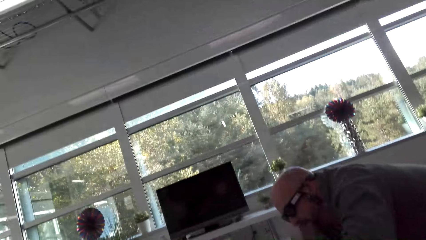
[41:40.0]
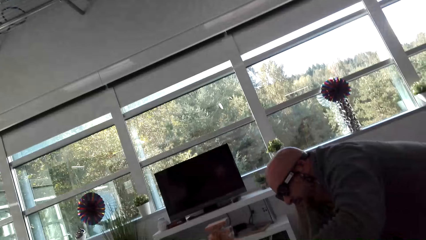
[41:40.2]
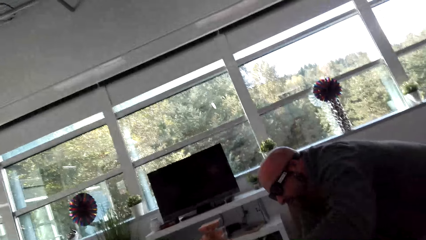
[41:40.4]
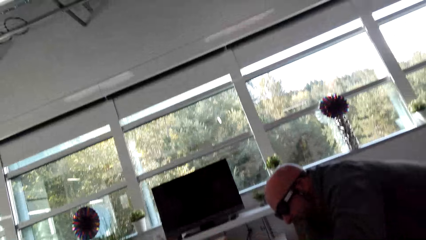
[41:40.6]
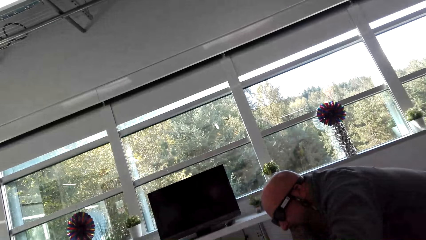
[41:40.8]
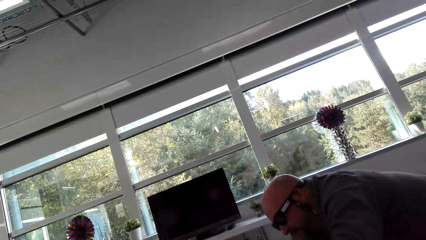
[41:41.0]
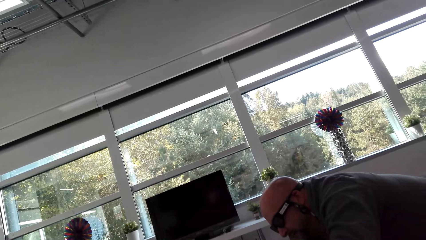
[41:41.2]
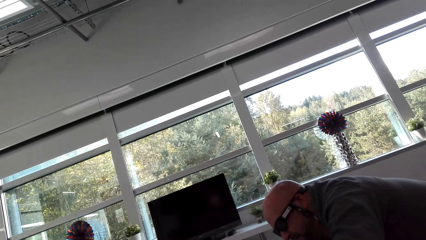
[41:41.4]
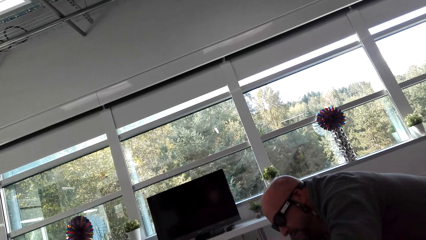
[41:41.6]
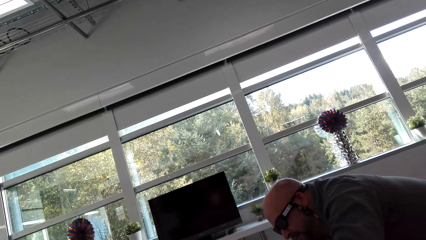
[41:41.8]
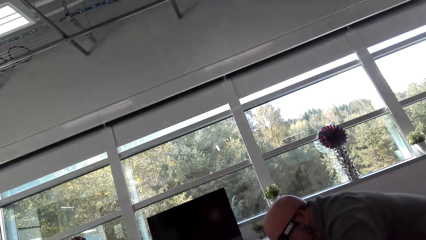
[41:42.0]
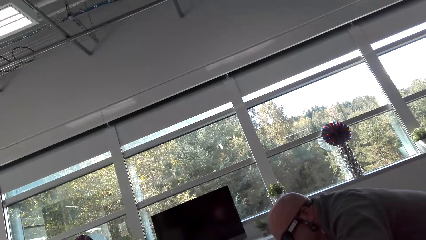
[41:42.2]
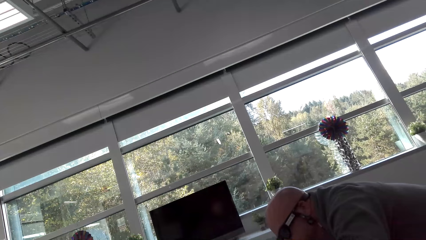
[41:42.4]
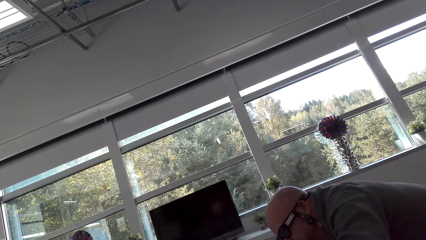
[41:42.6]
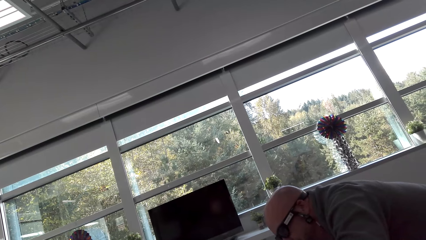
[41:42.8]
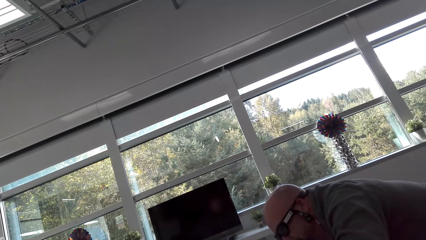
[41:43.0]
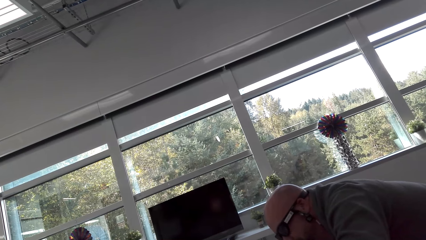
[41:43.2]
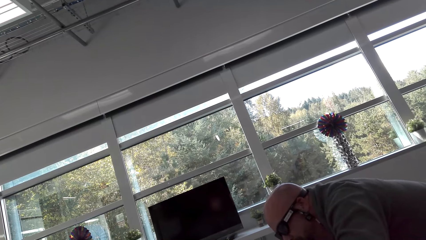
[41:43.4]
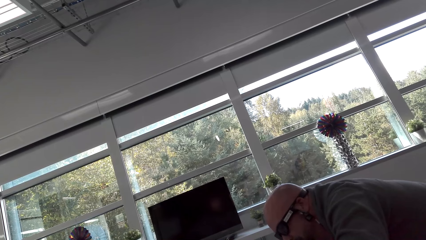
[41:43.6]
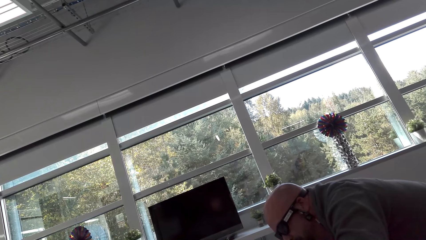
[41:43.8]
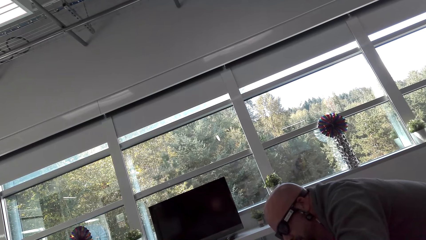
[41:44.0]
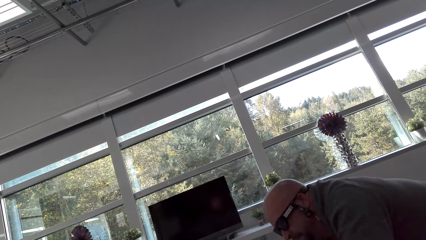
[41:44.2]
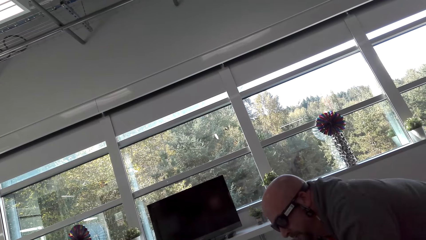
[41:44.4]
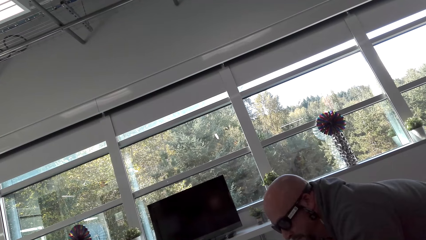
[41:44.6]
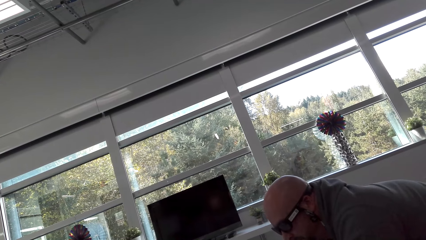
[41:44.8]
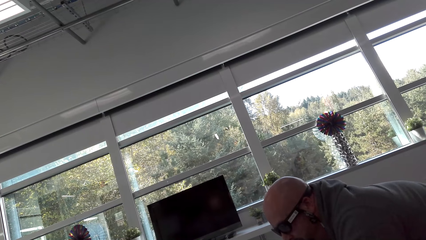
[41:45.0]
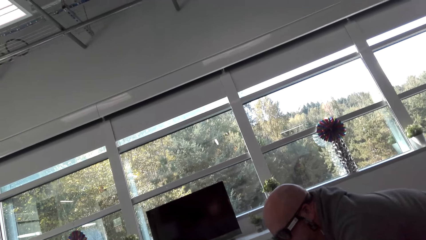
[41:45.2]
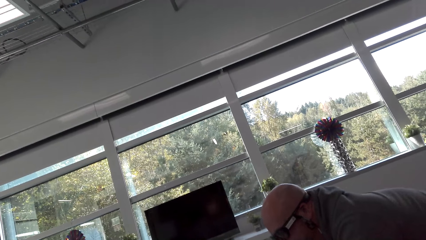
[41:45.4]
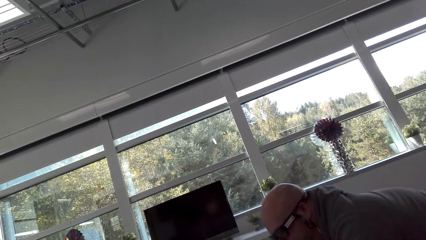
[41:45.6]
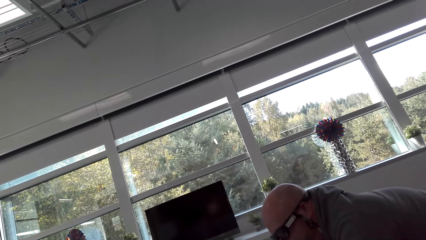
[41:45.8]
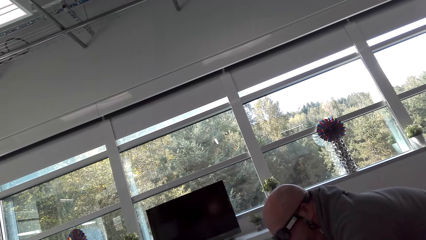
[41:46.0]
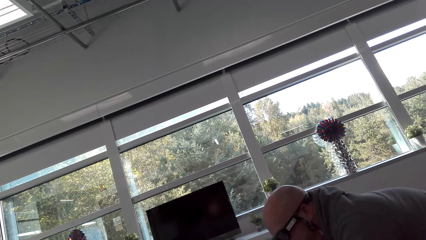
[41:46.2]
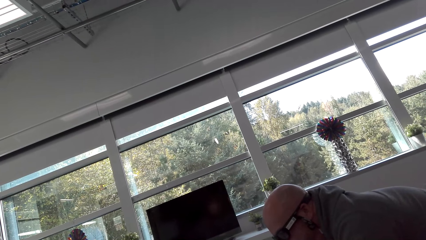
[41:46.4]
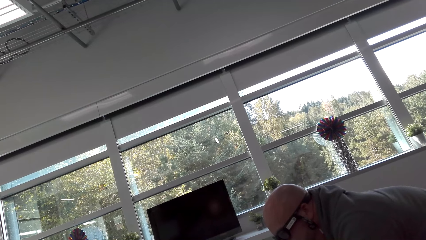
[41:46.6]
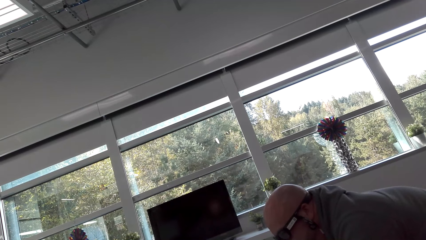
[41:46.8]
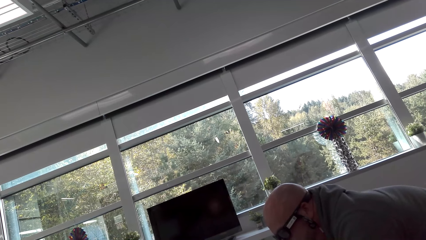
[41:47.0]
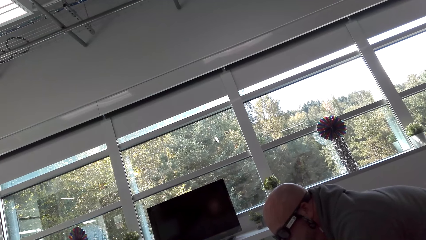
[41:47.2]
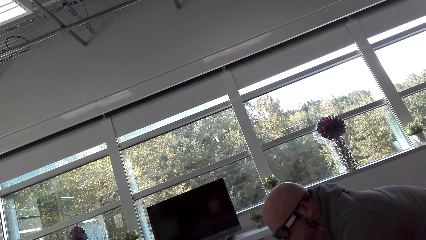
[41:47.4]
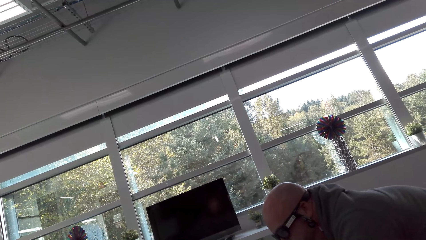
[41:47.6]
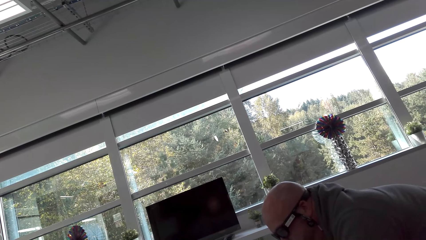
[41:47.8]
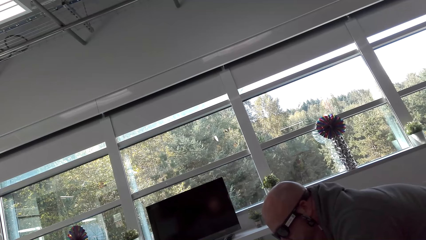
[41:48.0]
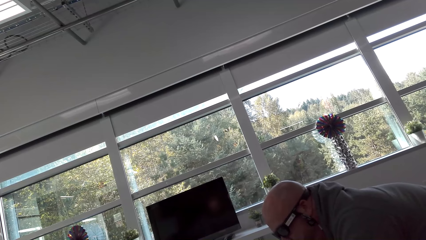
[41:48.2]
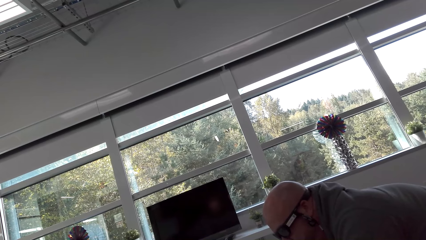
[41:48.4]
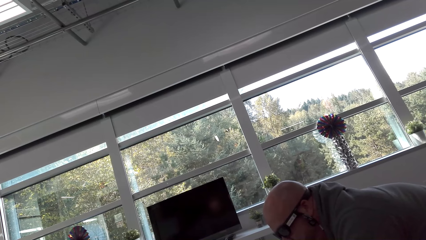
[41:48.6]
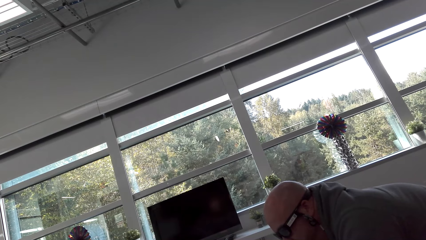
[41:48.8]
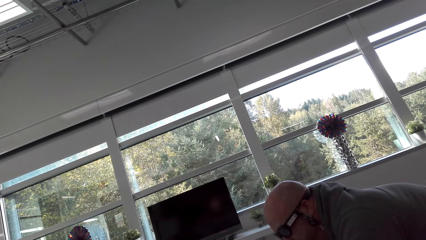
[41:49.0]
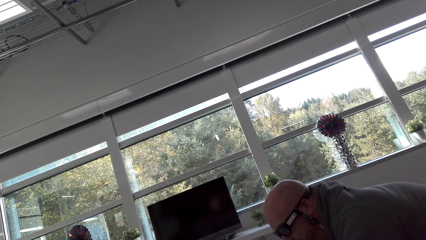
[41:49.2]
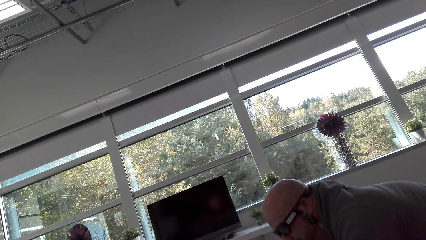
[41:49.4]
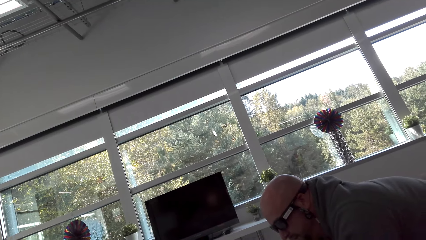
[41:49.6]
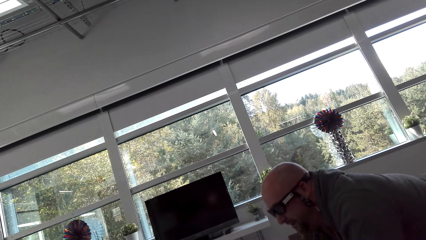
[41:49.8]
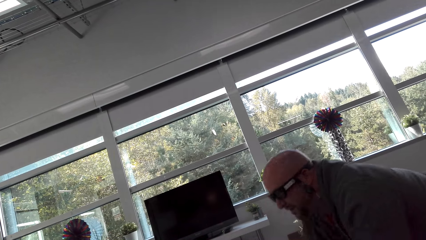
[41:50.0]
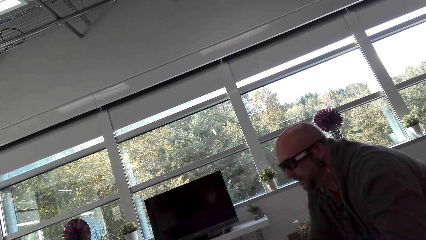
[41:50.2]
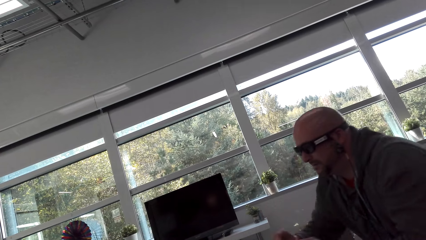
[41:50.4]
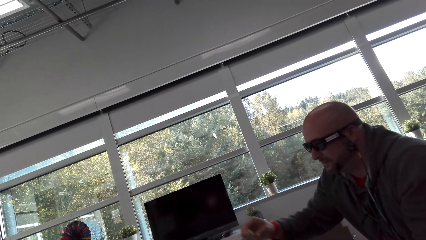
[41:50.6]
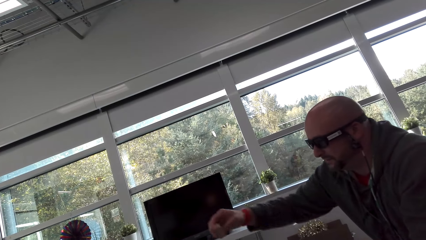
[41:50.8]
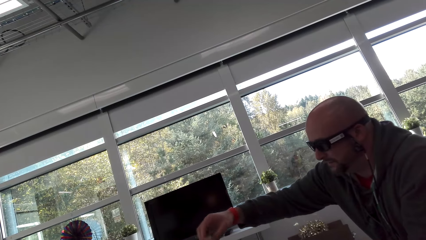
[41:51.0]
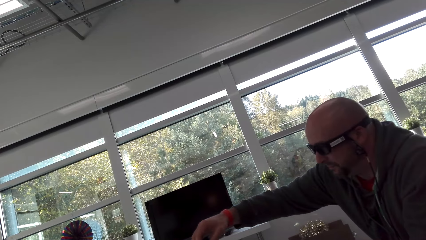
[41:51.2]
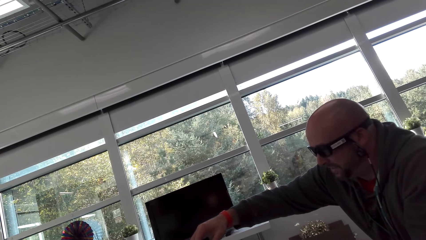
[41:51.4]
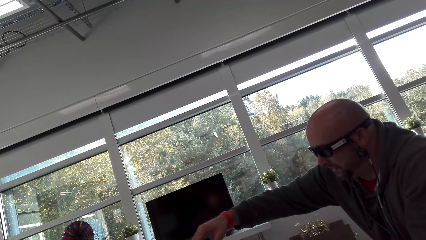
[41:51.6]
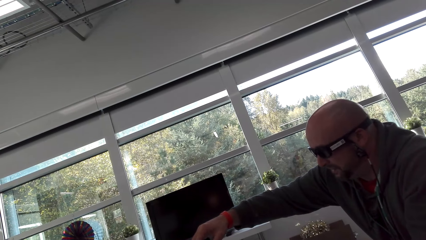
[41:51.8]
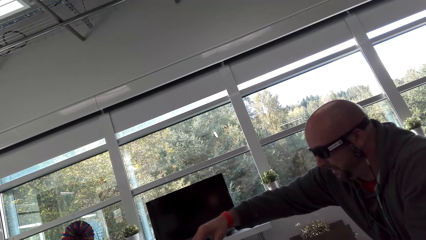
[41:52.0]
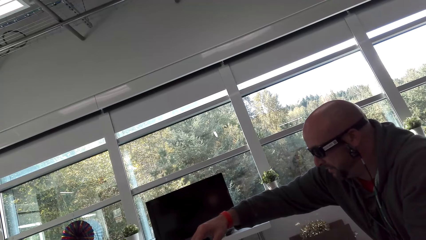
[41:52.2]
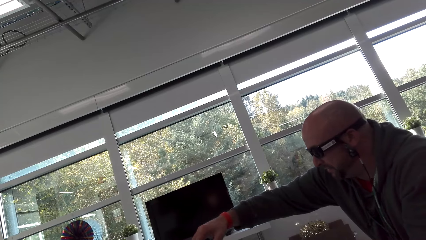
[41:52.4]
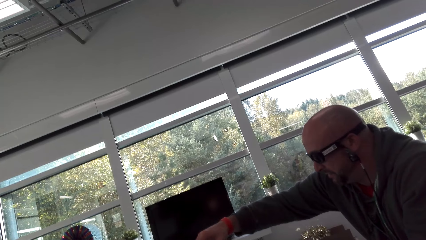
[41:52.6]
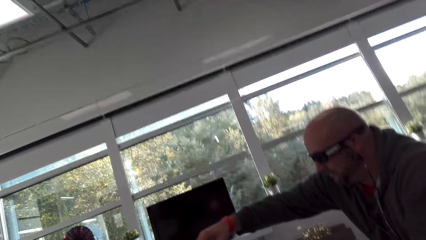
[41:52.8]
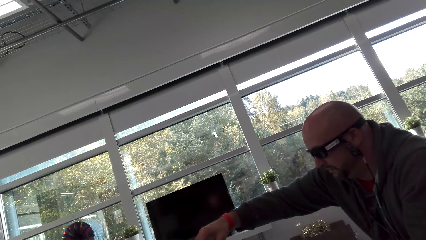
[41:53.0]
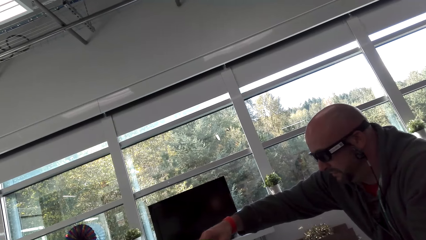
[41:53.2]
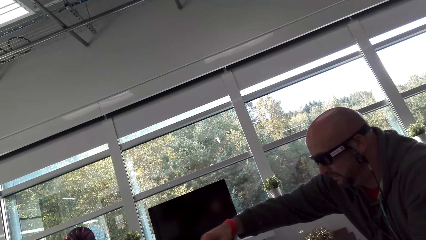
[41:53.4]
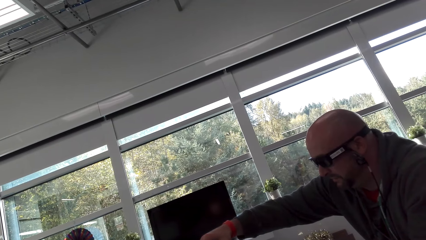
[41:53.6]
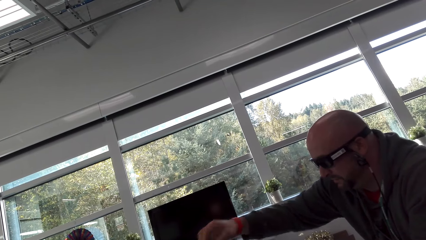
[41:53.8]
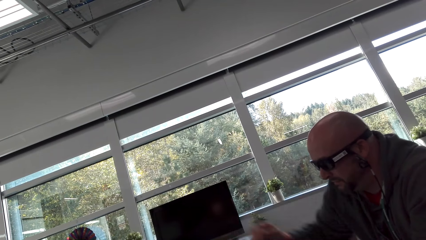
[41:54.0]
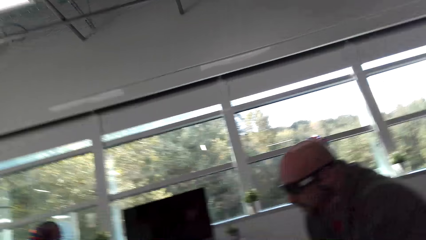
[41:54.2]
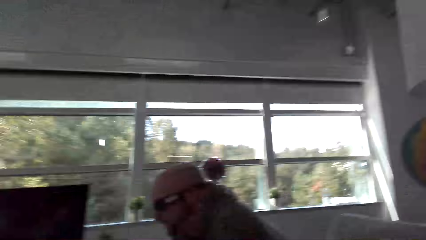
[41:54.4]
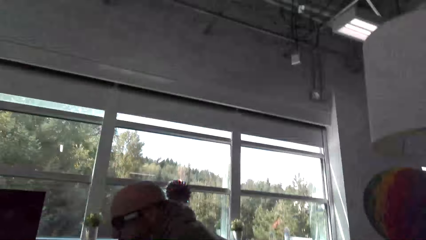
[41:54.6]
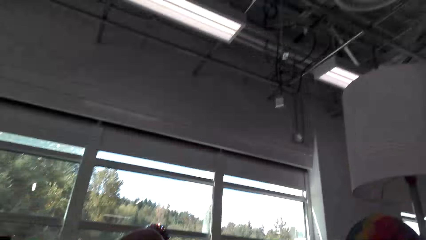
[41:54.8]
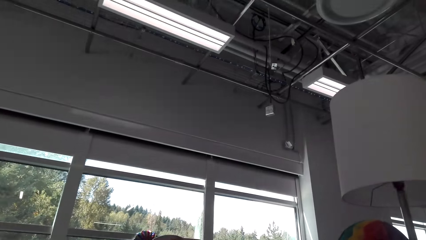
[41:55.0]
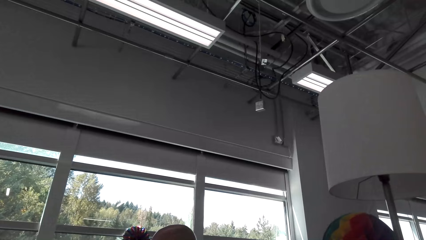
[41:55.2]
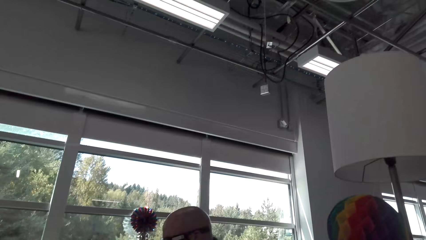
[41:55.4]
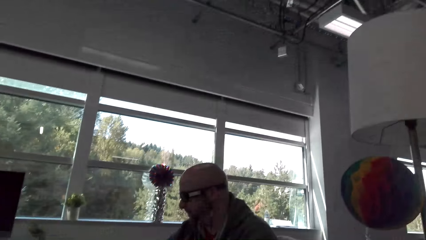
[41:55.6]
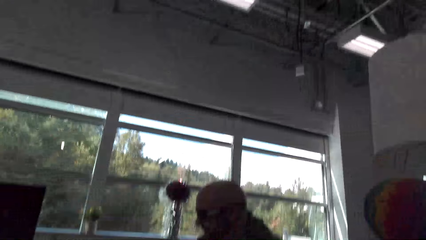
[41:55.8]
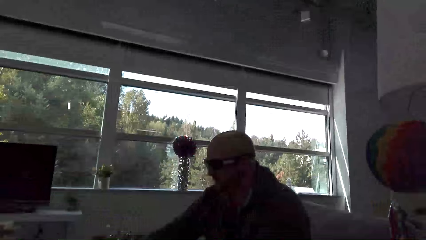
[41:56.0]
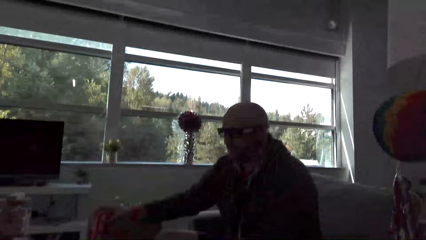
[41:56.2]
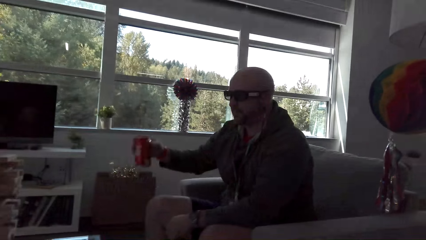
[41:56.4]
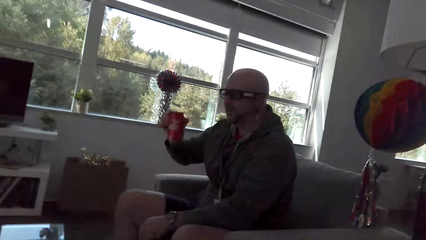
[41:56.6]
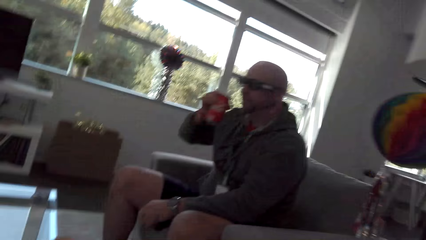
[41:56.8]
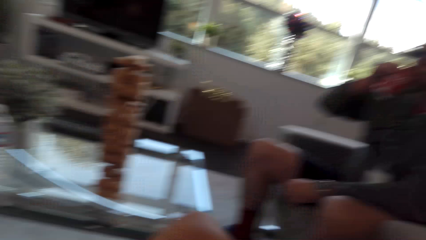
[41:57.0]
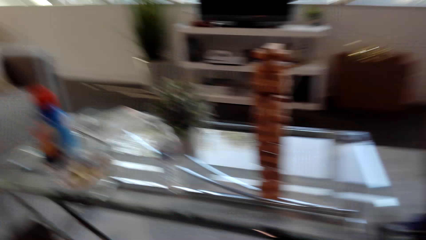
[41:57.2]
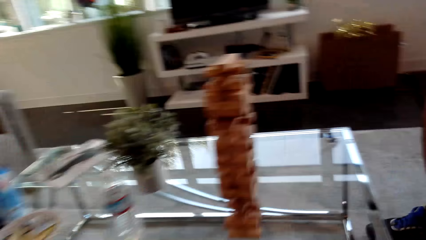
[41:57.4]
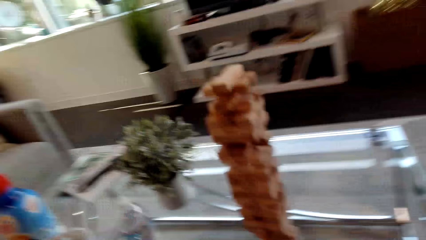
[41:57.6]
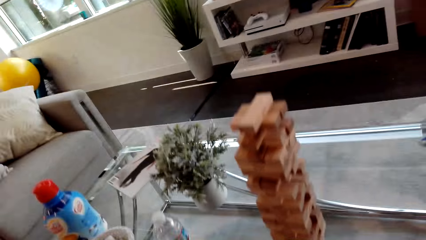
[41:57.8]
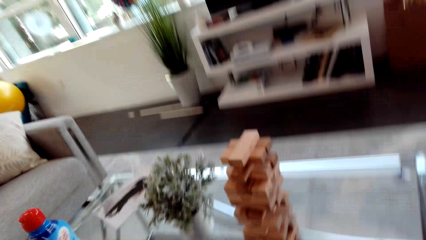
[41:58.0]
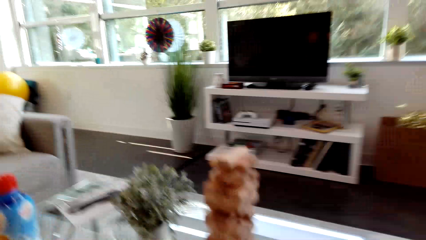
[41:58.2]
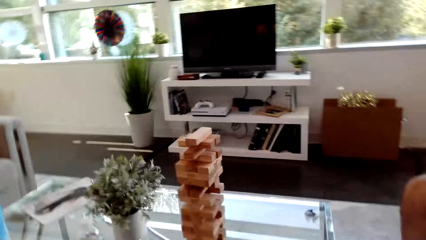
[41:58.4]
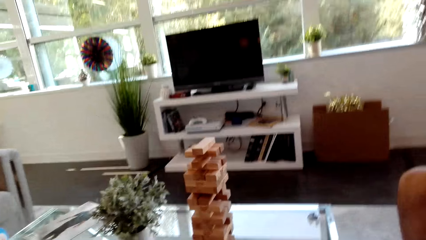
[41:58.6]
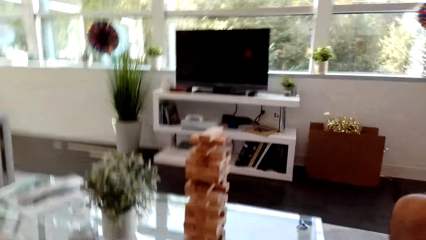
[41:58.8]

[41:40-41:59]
A man lifts his hand and drops his hand. The camera wearer looks around. The man picks up the cola can. The camera wearer looks at the blocks.
